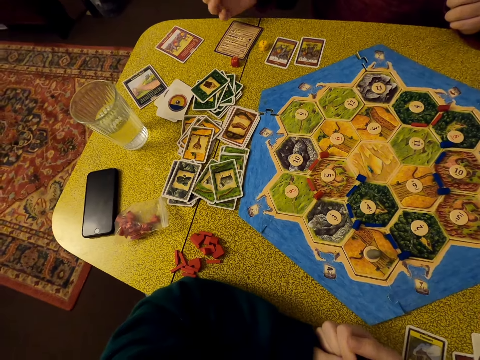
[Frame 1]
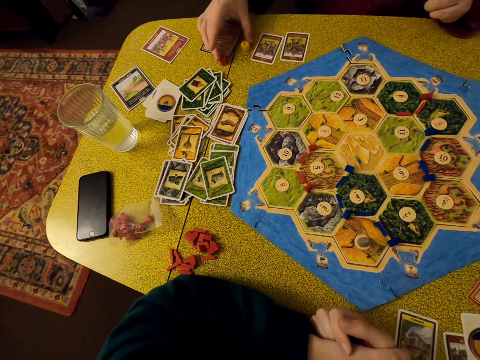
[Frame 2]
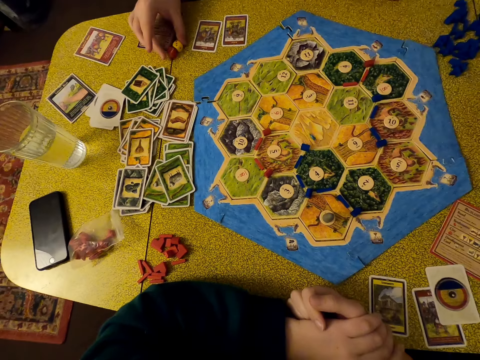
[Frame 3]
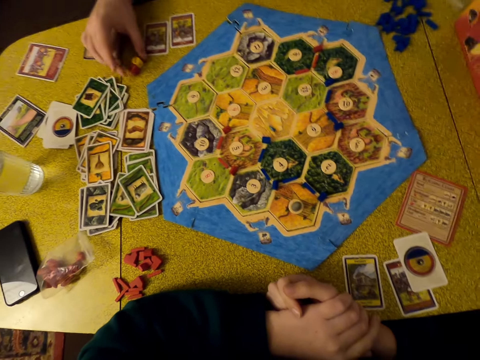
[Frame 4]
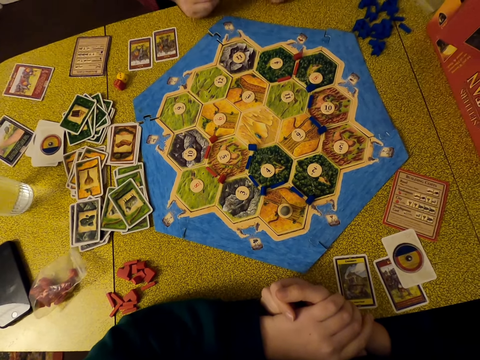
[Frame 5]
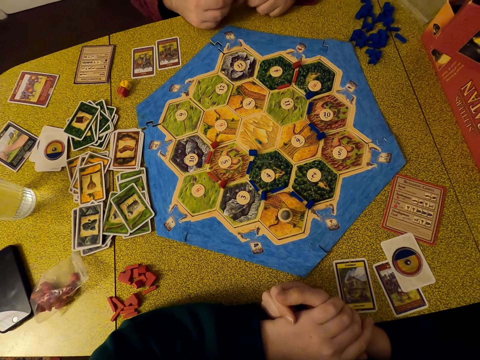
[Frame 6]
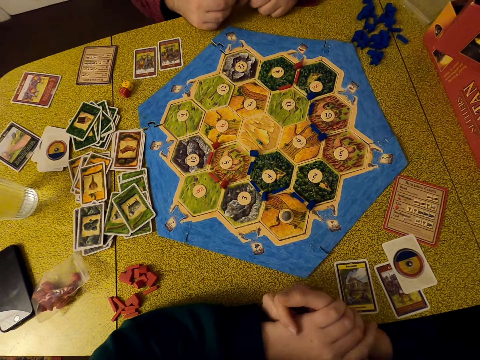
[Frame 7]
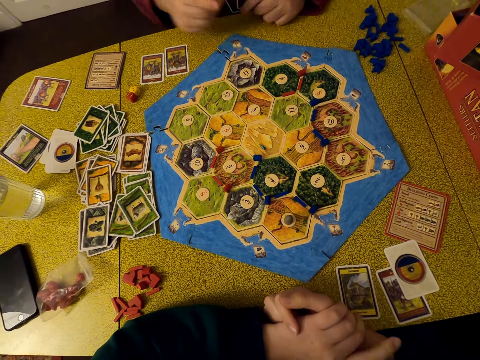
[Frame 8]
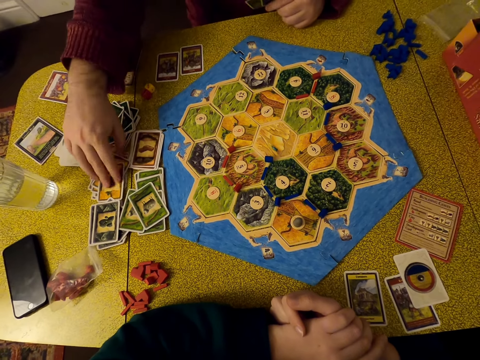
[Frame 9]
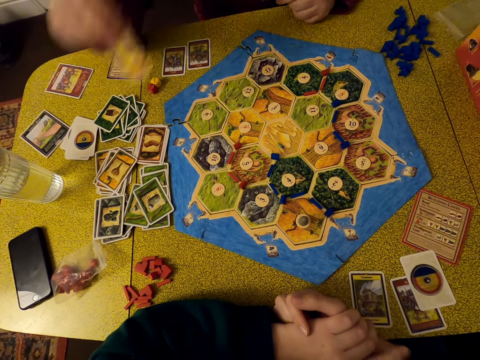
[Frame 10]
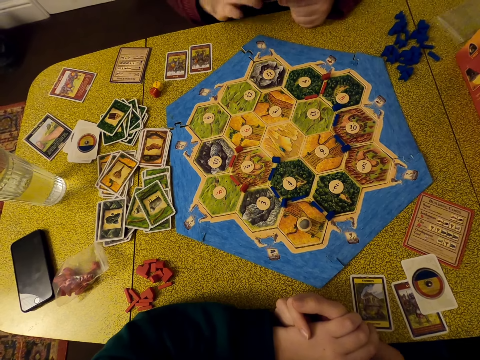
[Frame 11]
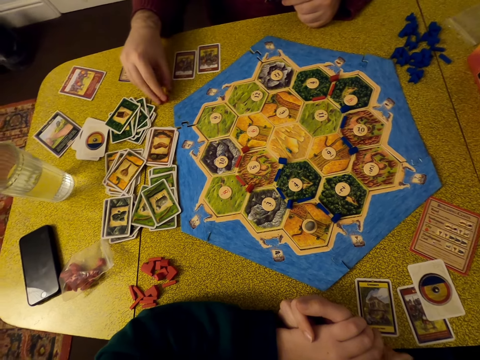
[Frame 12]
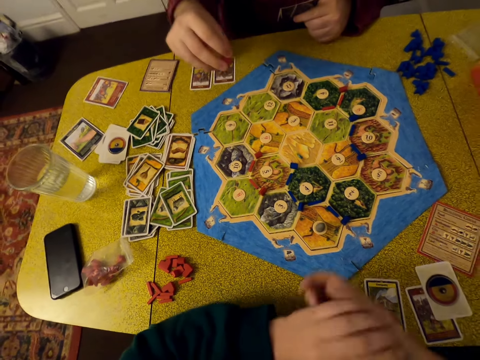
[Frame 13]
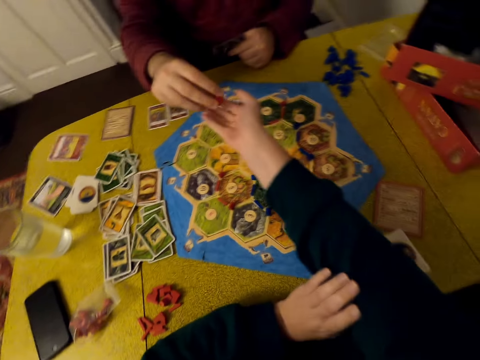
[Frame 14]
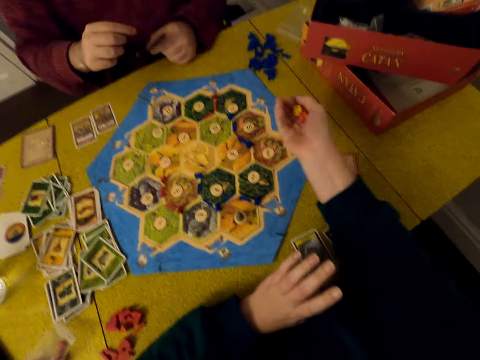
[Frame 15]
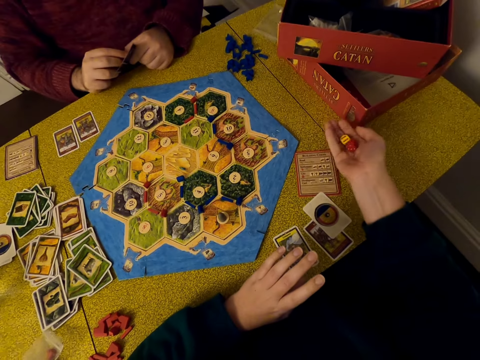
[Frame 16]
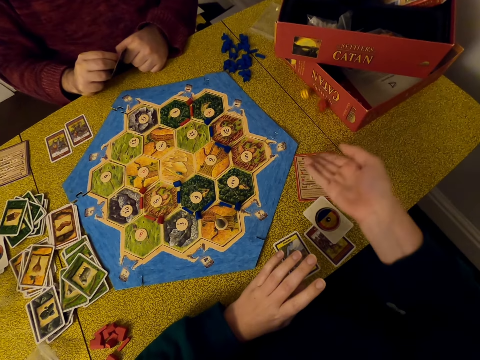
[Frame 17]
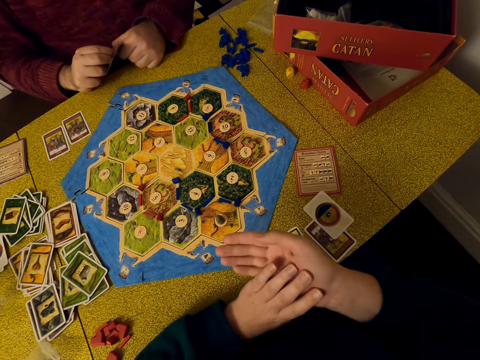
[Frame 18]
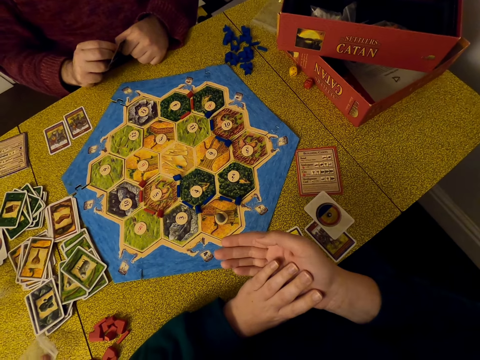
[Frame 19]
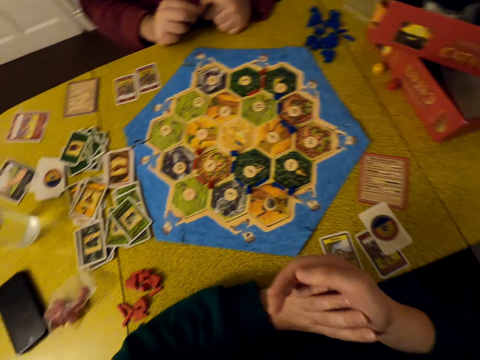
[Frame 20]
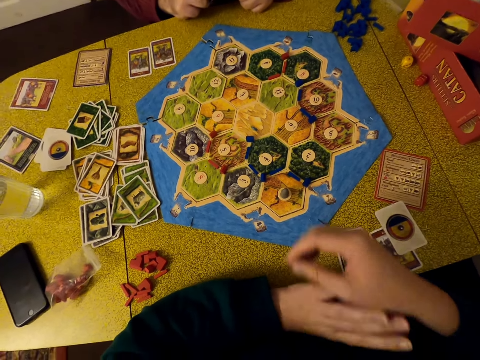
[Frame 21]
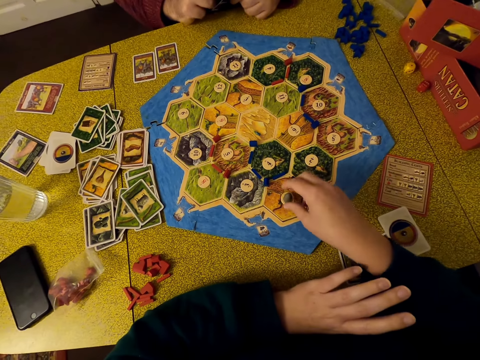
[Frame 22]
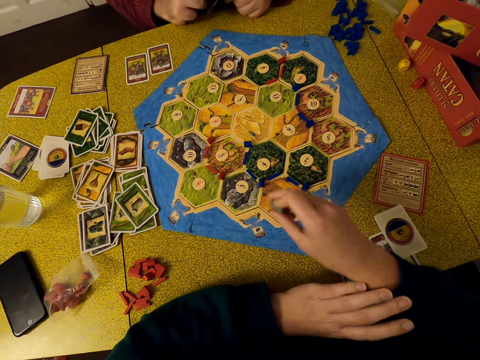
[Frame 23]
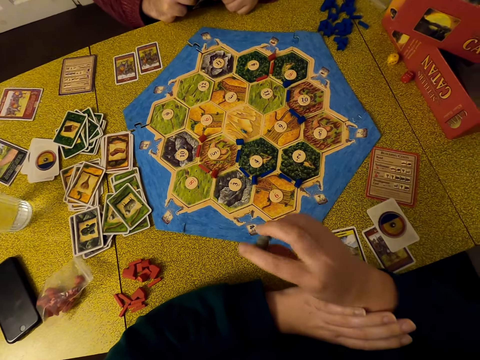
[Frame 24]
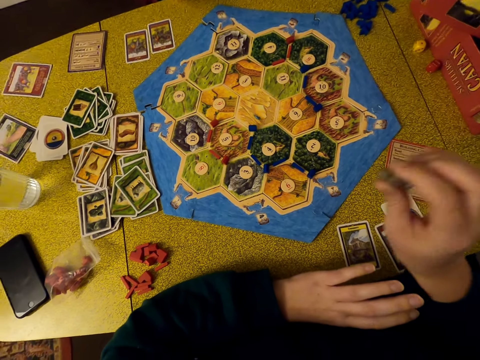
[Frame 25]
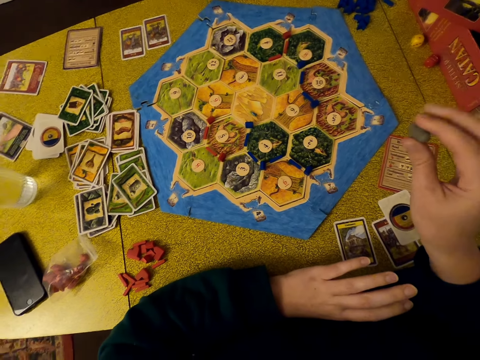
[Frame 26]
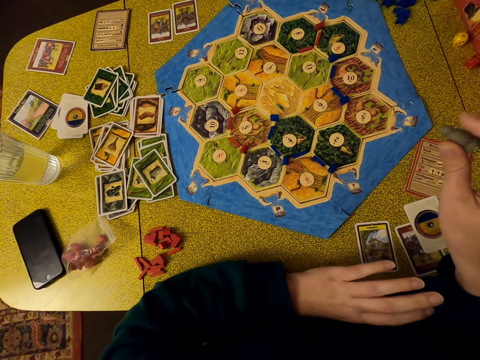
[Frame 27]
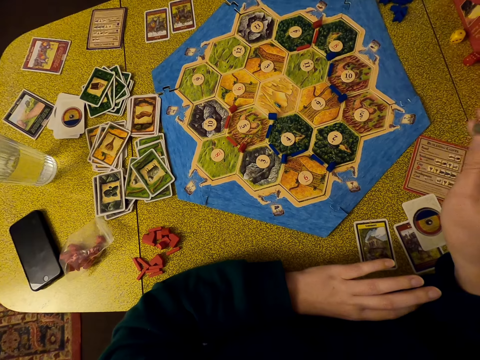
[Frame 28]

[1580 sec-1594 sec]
The camera wearer looks around. A man moves dice on the table. The man holds cards. The camera wearer moves their fingers. The man picks a card on the table. The man holds the cards. The man picks the dice on the table. The man gives the dice to the camera wearer. The camera wearer picks the dice from the man. They juggle the dice. The man puts his hand on the table. The camera wearer shakes the dice. They put the dice on the table. They look around. They take a tag on the board. They move their hand around.

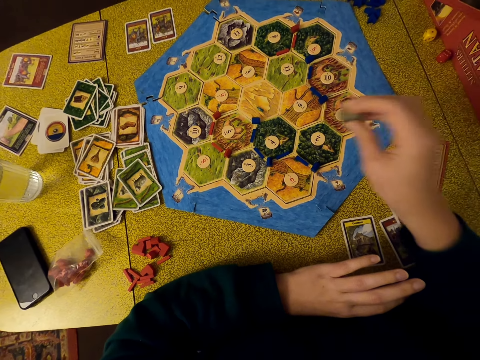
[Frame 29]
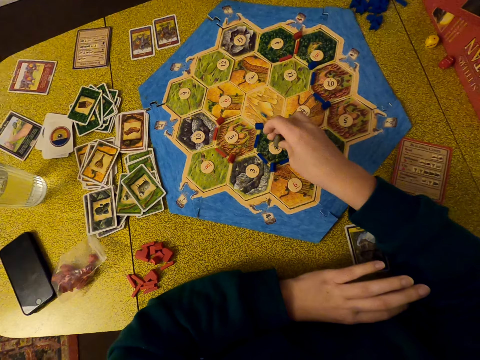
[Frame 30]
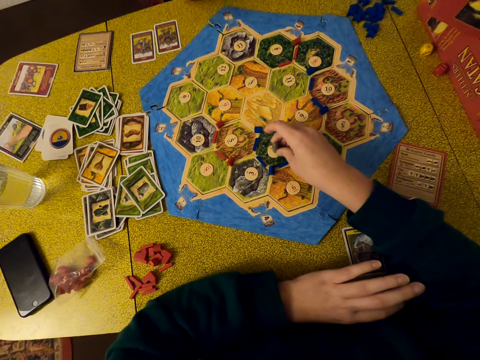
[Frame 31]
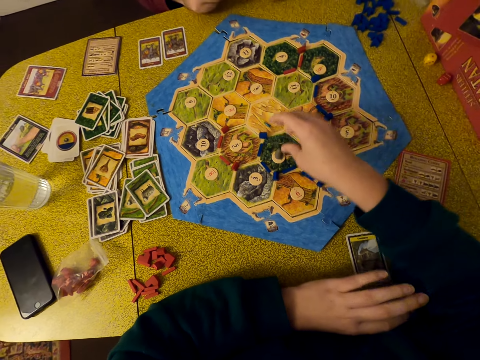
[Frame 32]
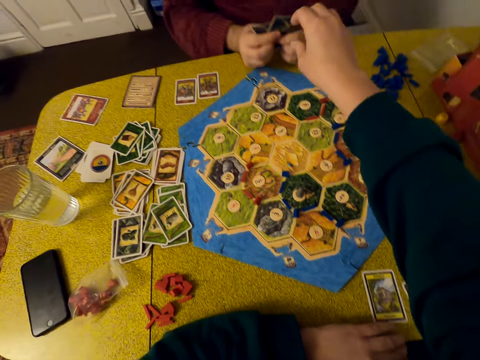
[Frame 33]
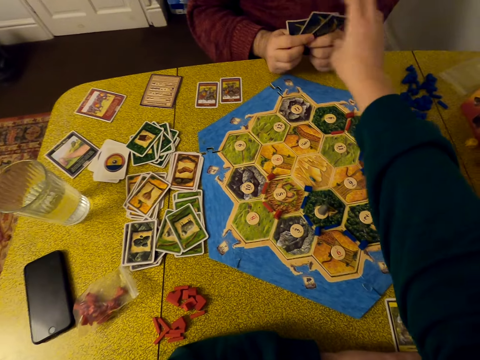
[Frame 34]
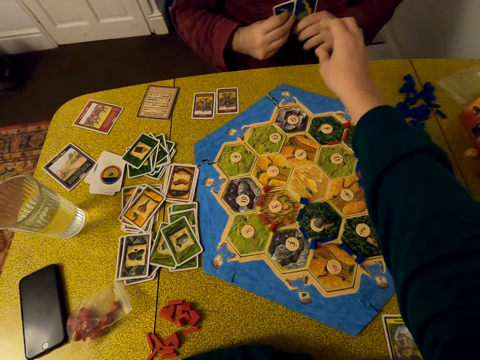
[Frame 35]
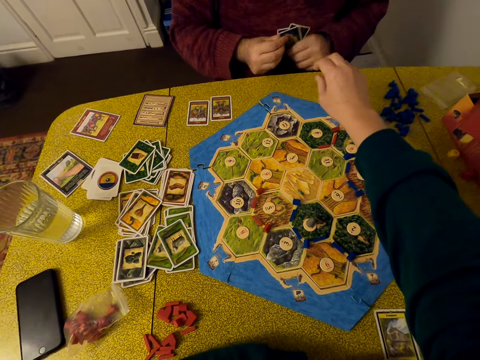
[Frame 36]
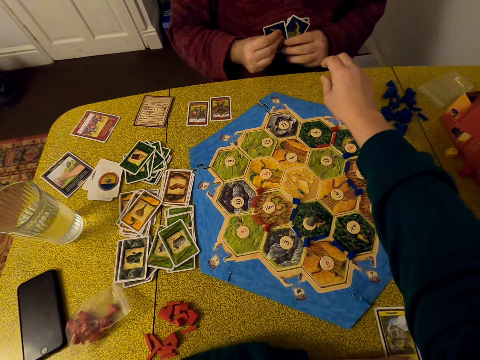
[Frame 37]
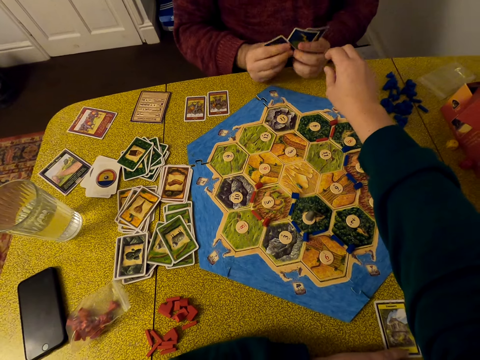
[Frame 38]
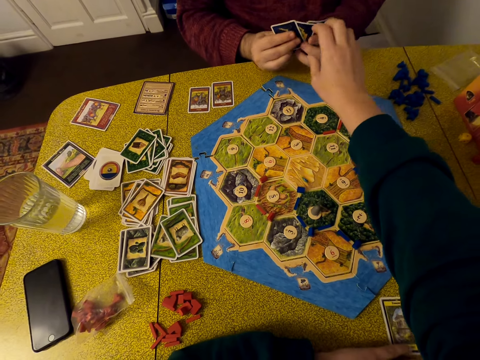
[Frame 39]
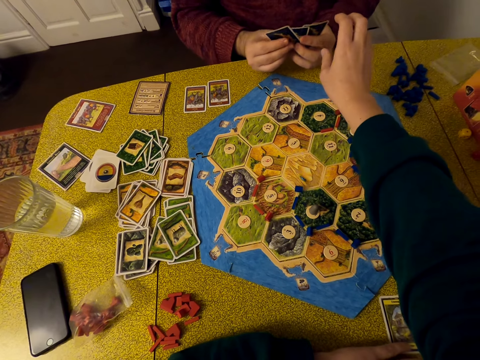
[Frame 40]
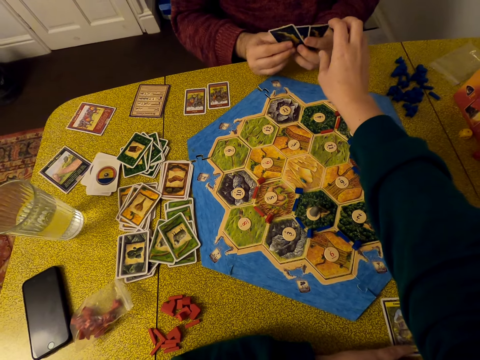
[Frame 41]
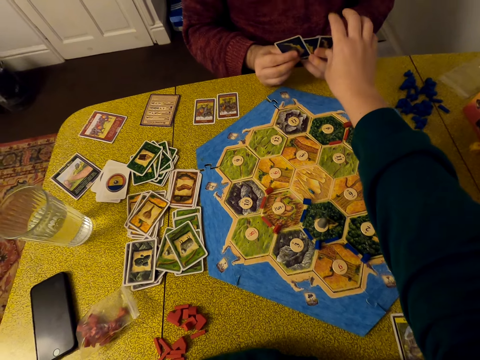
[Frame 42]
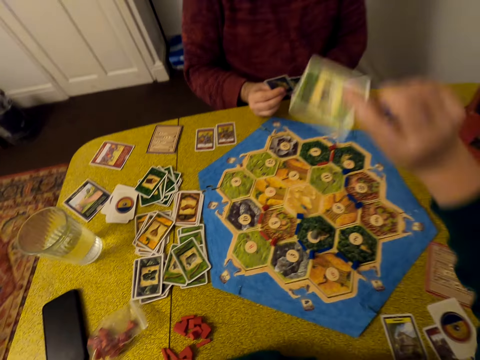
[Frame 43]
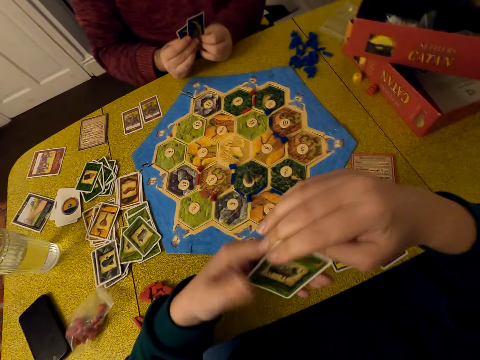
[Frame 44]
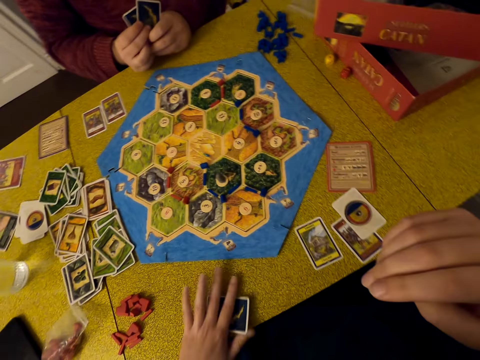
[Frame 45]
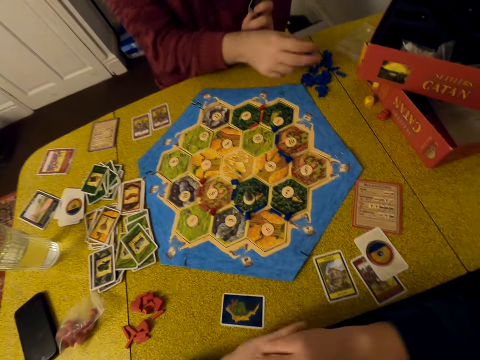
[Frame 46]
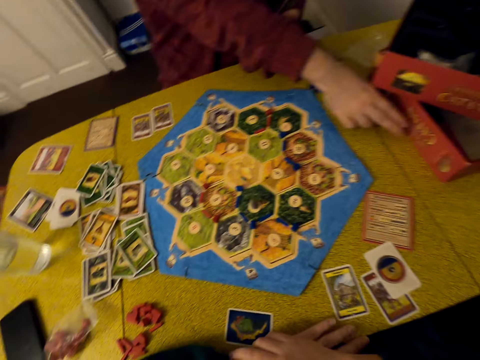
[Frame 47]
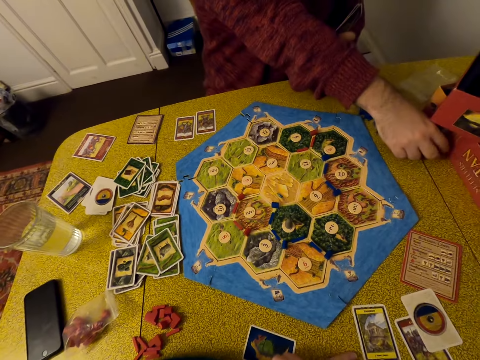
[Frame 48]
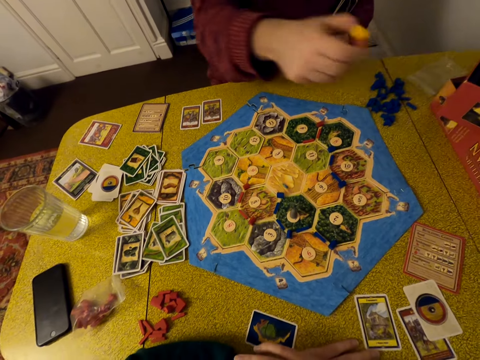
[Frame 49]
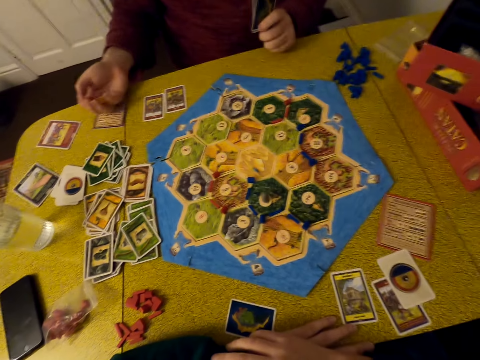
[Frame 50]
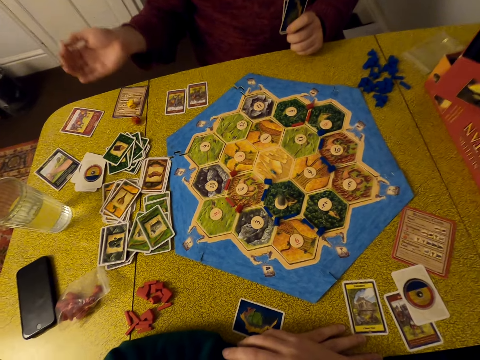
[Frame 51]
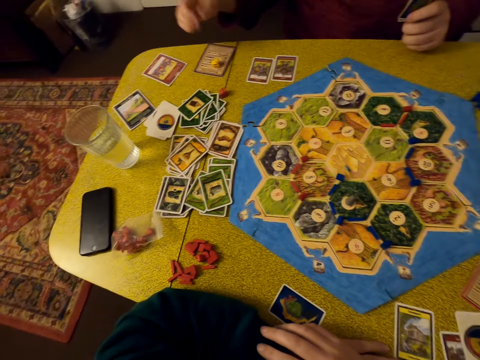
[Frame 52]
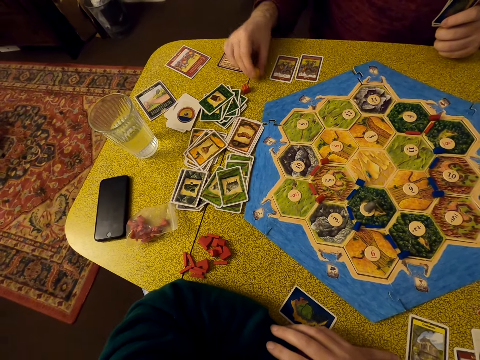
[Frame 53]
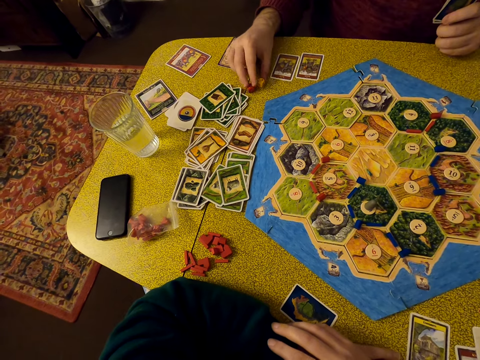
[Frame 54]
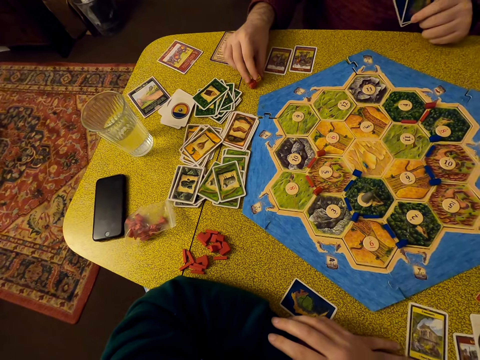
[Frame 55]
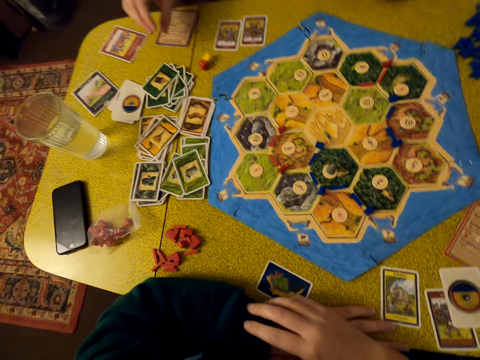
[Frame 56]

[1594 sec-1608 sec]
The camera wearer puts the tag on the pattern. A man holds cards. The camera wearer moves their hand around. They take a card from the man. The man arranges the cards. The camera wearer picks the card from the man. They hold the card. They put the card on the table. They cross their hands. The man picks dice on the table. The camera wearer looks around. The man puts the dice on the table. The man moves the dice on the table. The man holds the dice.
